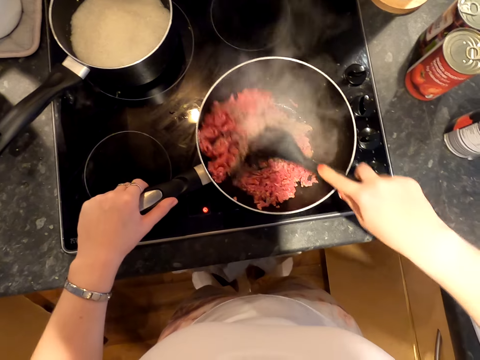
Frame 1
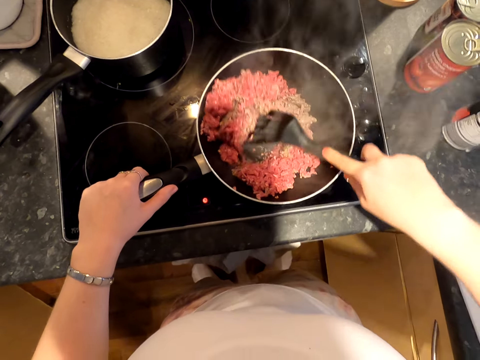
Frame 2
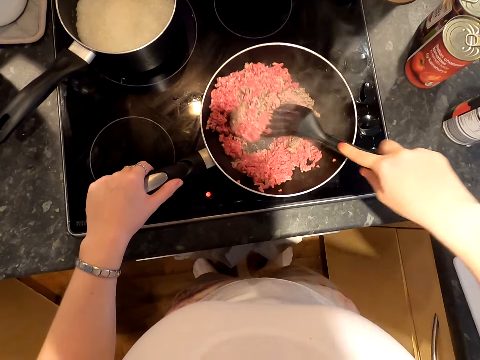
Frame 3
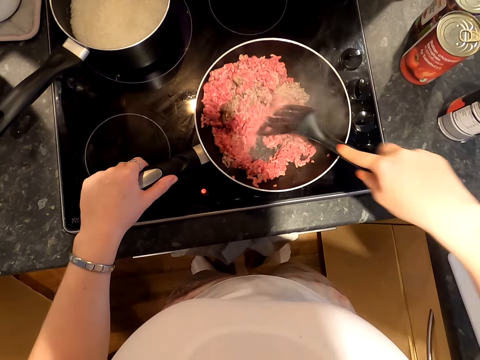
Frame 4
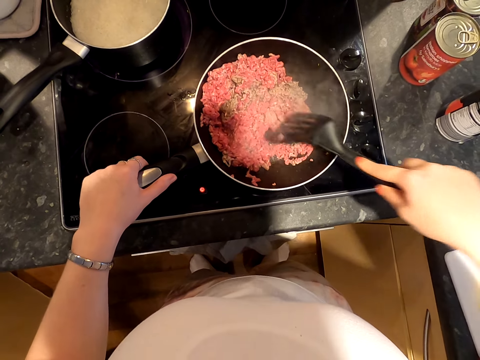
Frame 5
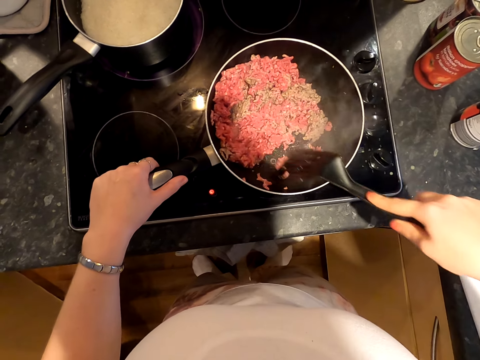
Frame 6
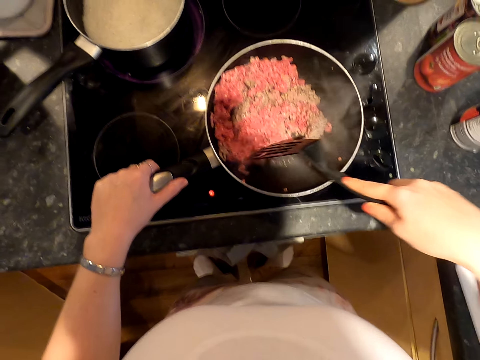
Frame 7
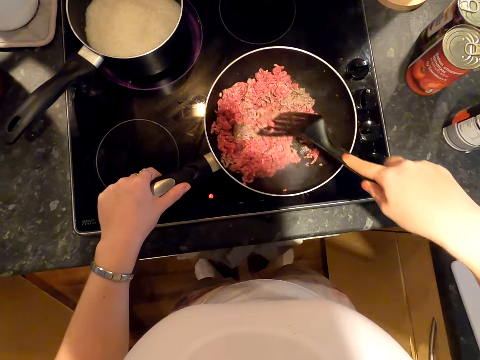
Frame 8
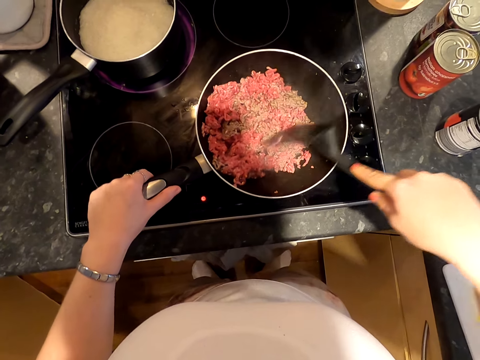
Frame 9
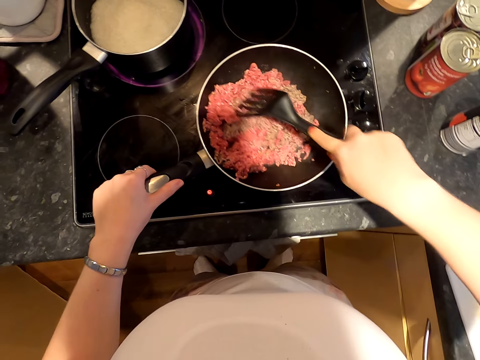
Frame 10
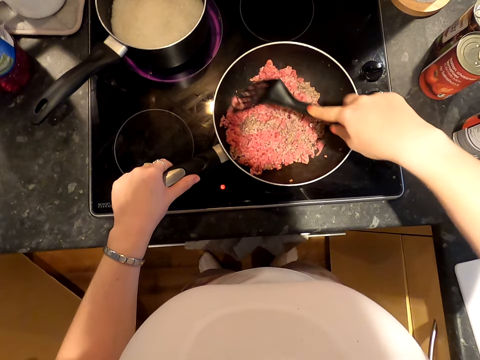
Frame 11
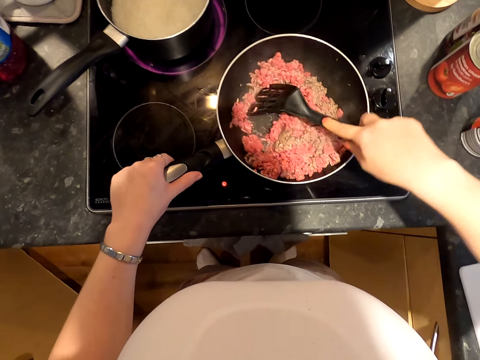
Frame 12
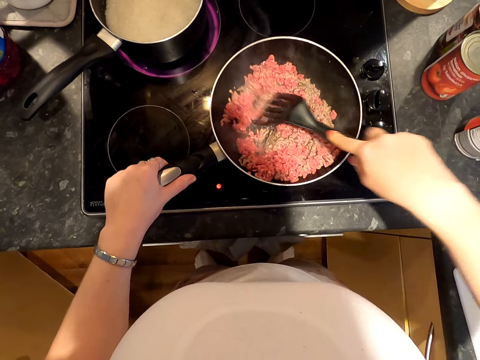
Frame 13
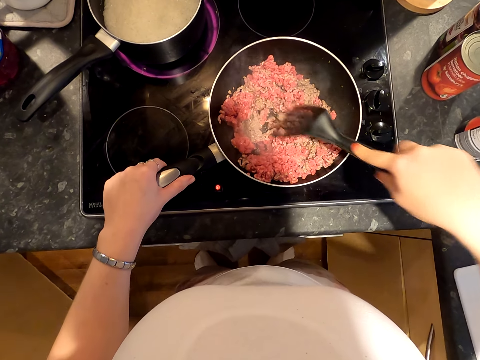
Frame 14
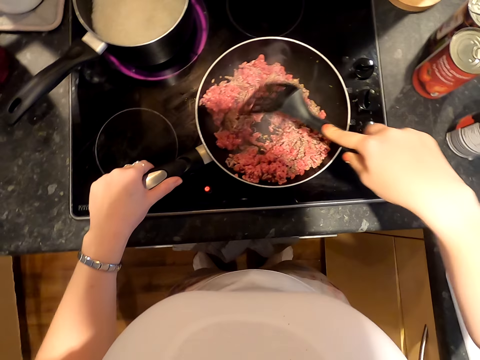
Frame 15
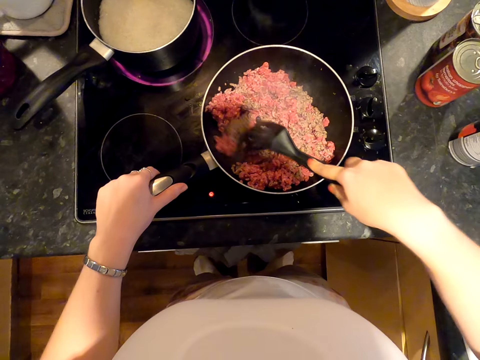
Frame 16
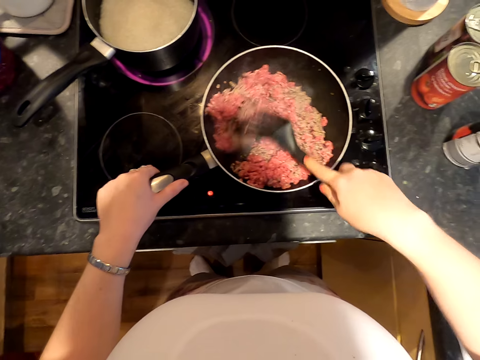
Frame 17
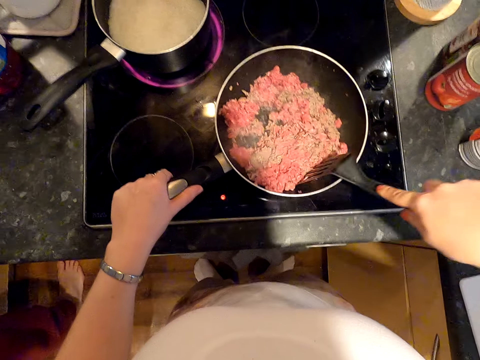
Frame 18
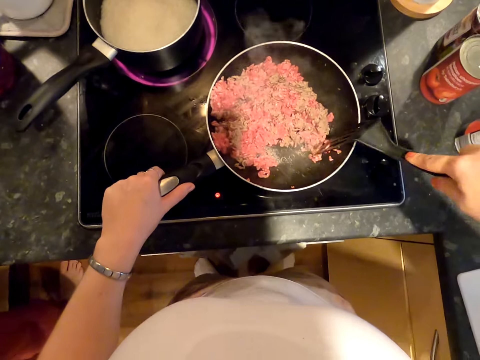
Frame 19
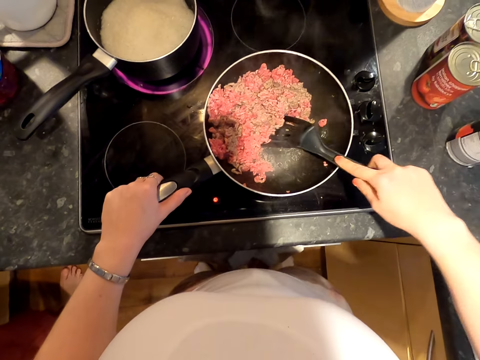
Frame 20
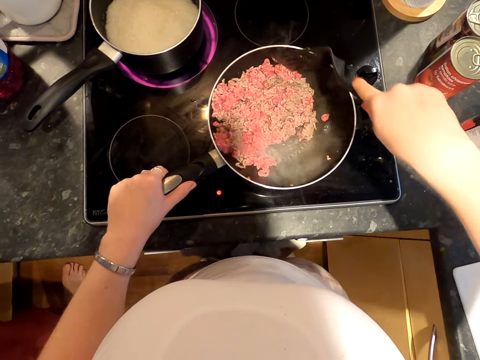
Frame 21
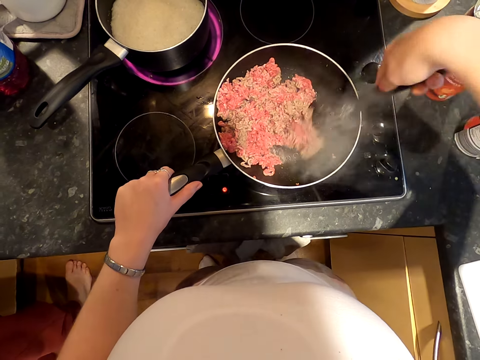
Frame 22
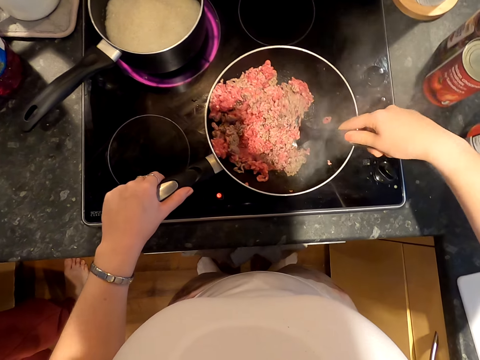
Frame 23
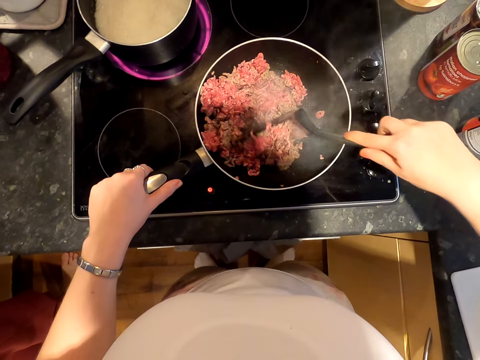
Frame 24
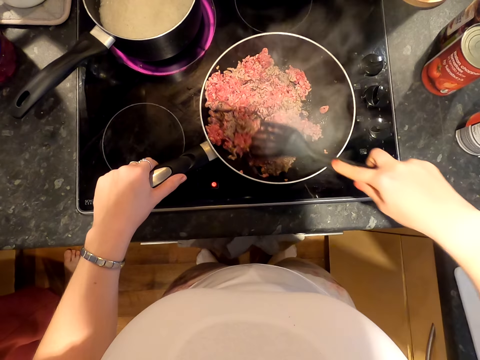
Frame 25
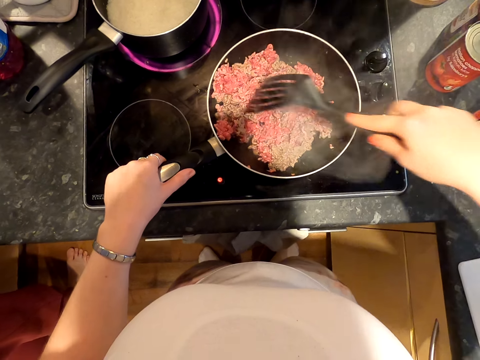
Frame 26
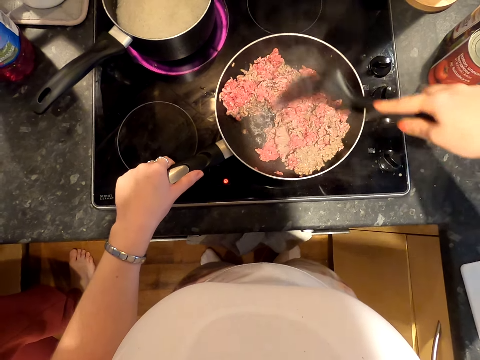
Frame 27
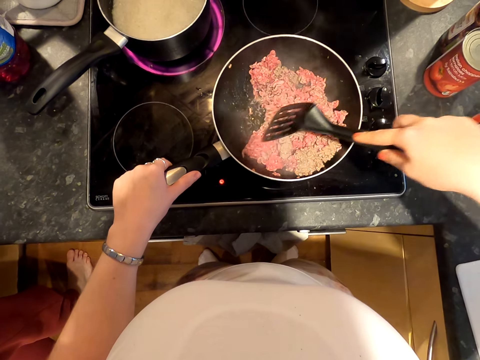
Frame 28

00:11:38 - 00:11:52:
A person stands next to the countertop.

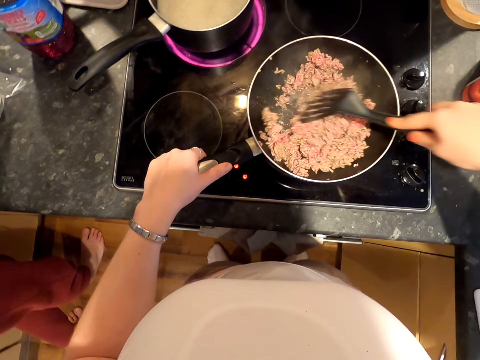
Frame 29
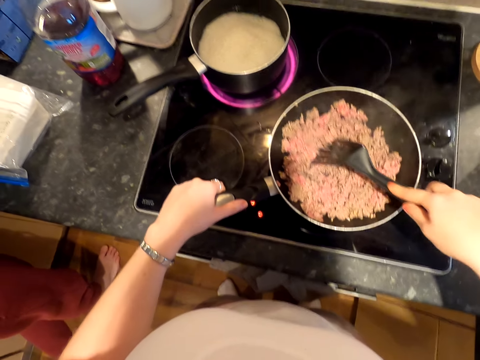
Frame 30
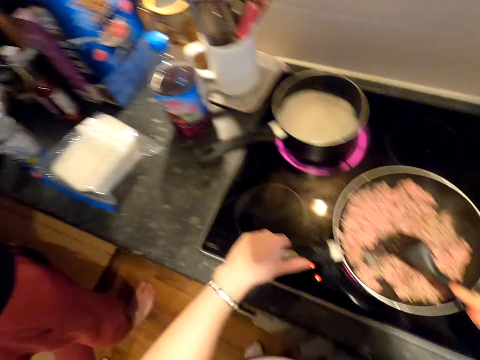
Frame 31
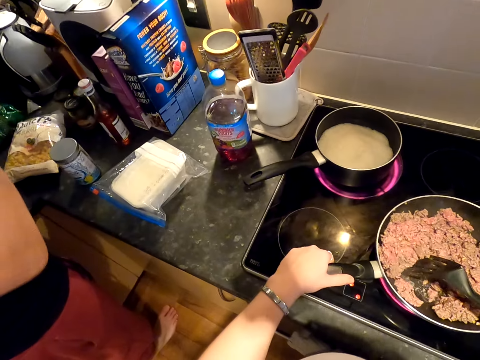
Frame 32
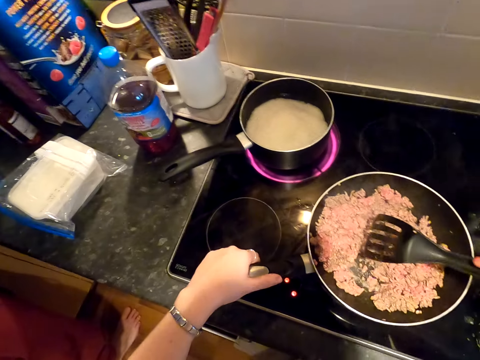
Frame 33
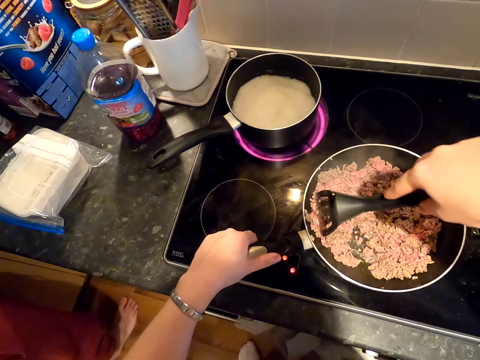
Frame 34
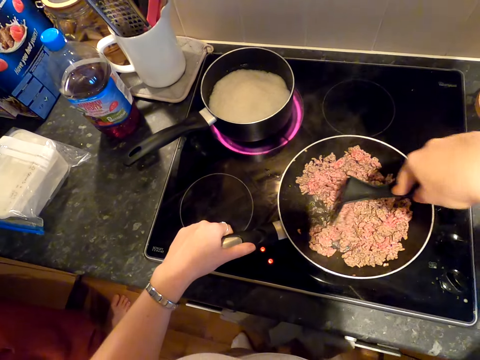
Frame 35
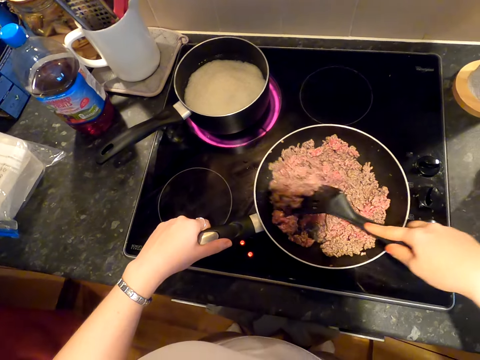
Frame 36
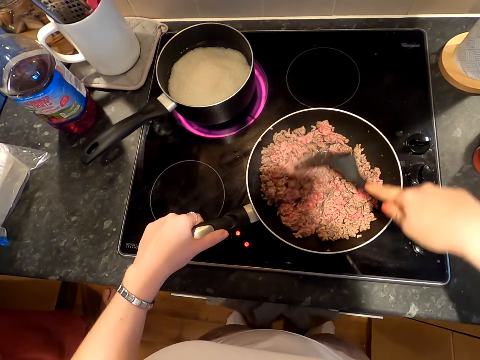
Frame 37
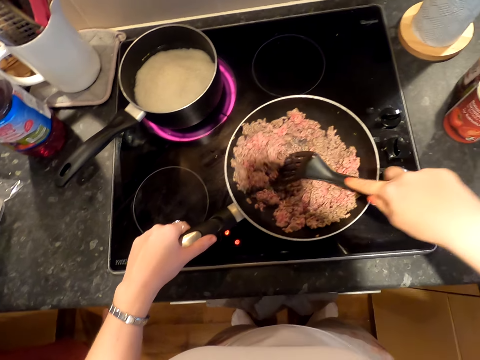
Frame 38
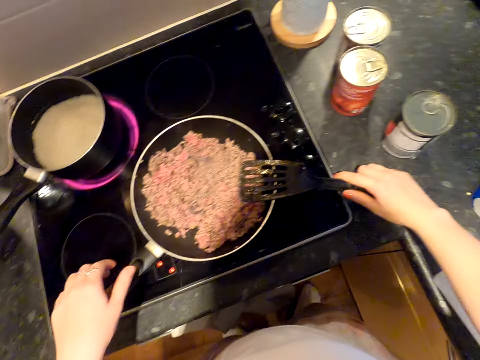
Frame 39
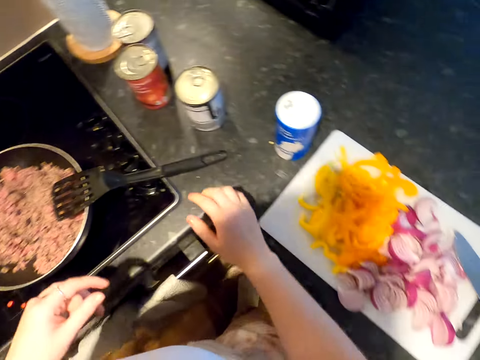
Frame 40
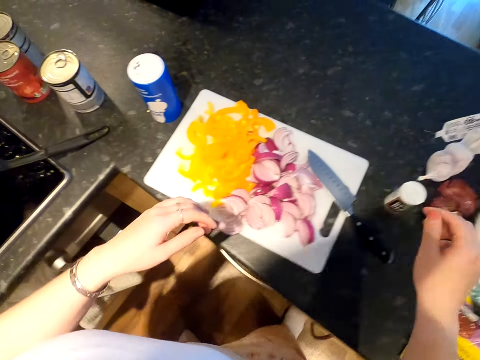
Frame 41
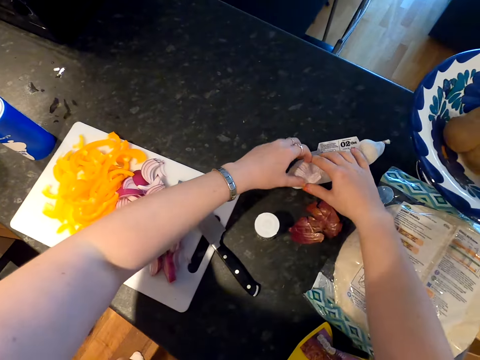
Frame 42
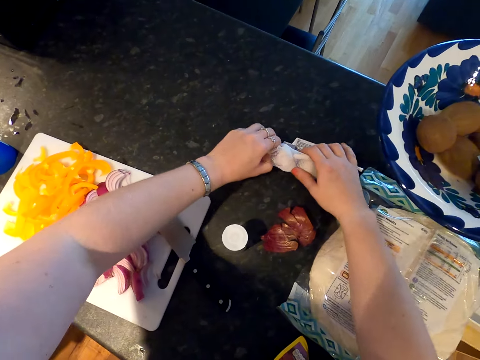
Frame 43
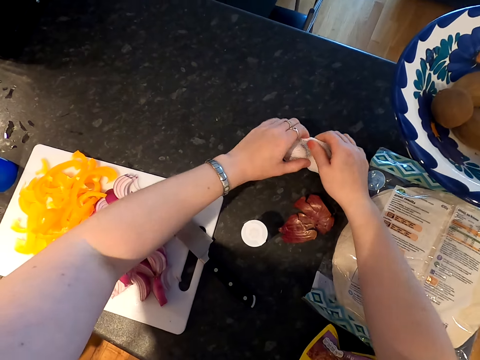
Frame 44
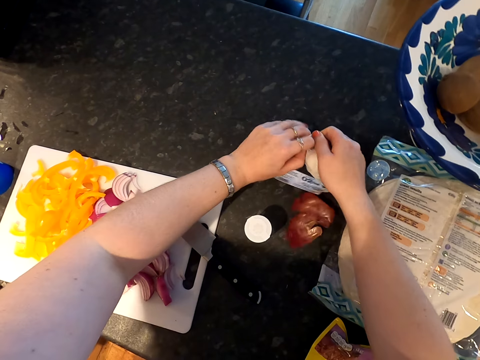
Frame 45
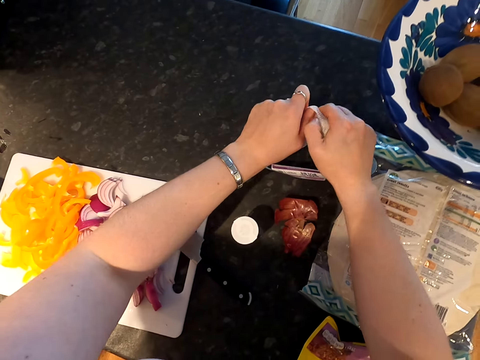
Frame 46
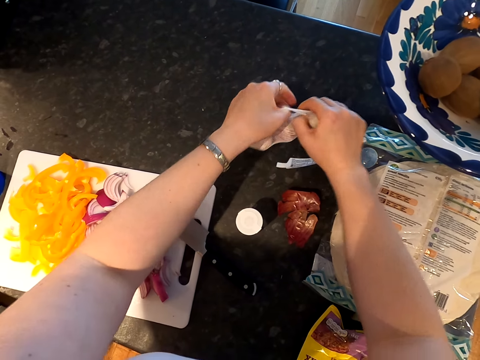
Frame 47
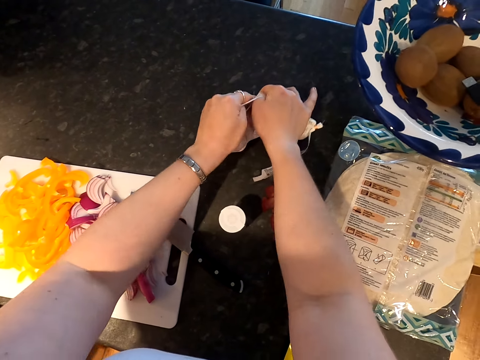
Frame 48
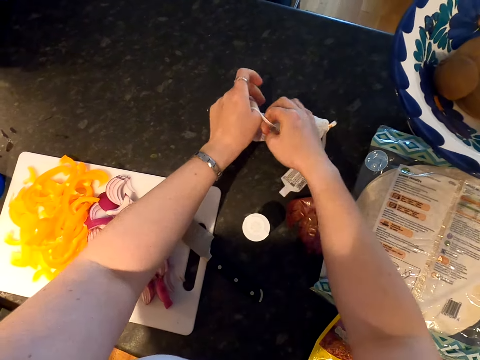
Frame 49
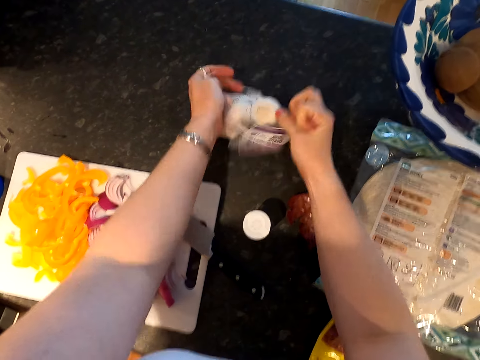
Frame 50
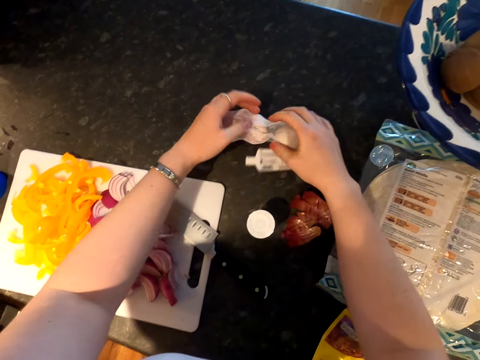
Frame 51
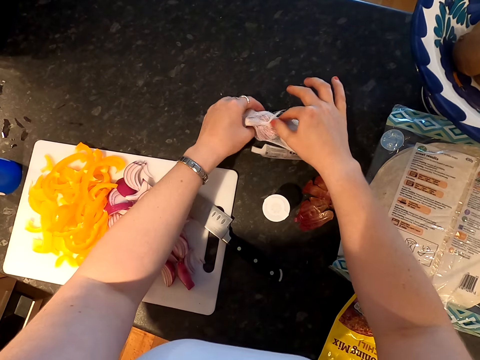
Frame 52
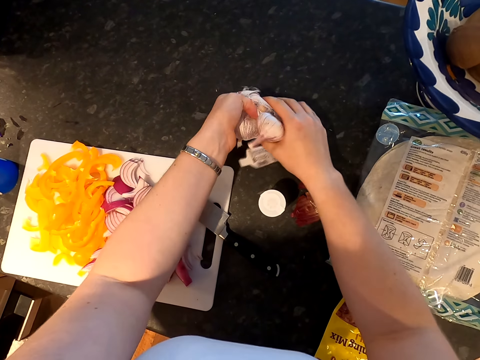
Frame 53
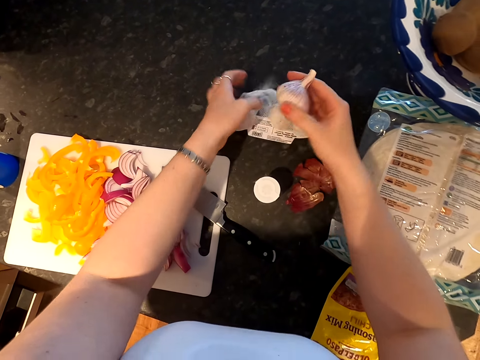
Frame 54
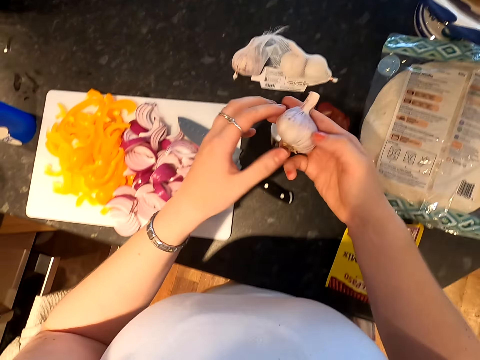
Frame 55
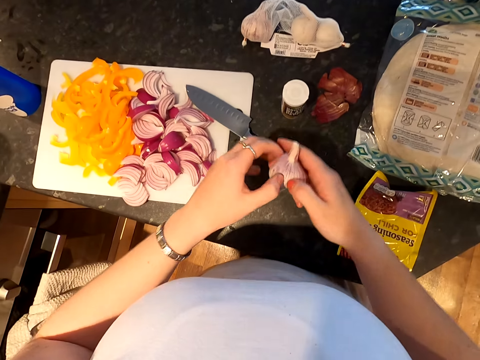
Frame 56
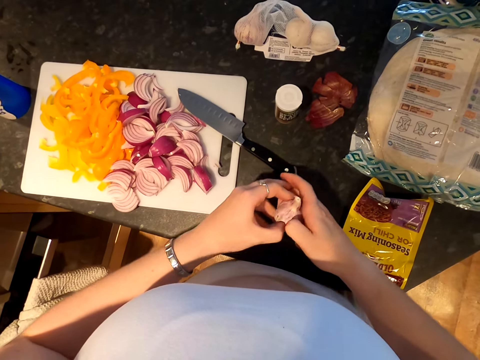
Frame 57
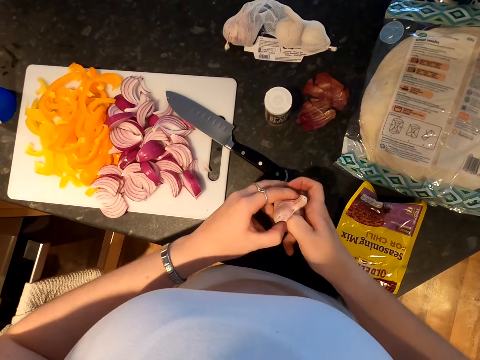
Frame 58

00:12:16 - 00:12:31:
The person holds something. The camera wearer puts the spoon down. They move aside. They hold the garlic. They take the garlic from the net. They tear the packaging bag. They pick up the garlic. They hold the garlic with the other hand.
